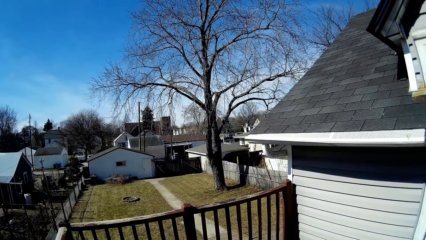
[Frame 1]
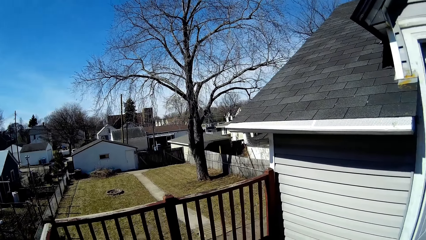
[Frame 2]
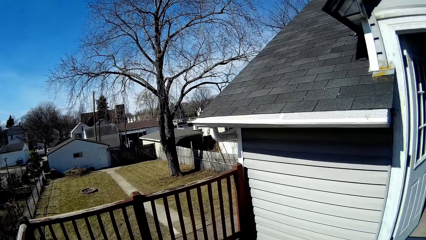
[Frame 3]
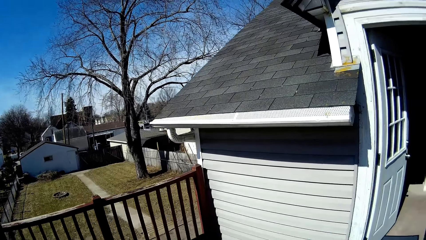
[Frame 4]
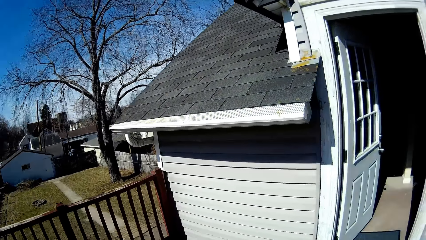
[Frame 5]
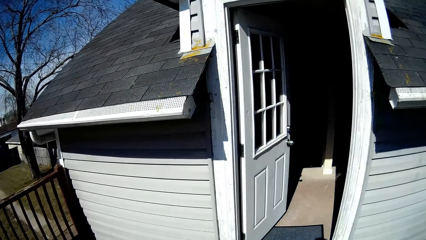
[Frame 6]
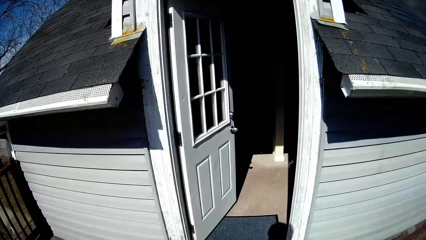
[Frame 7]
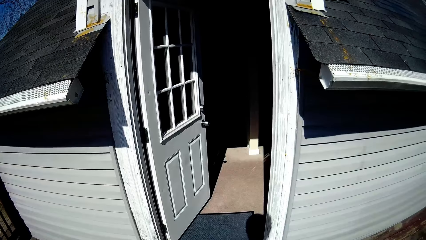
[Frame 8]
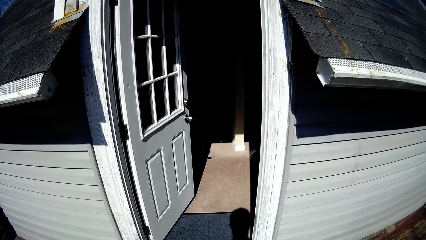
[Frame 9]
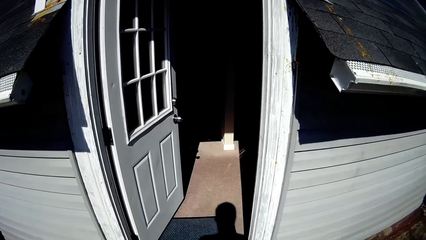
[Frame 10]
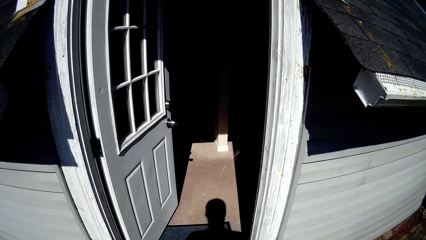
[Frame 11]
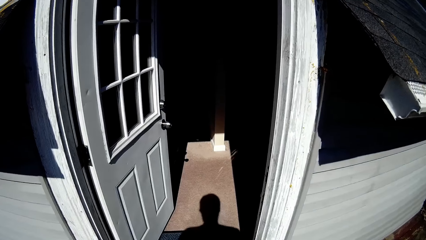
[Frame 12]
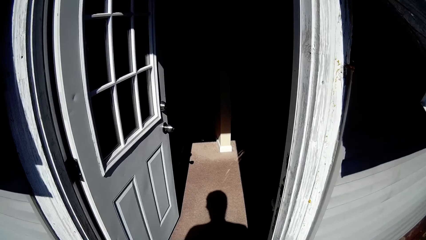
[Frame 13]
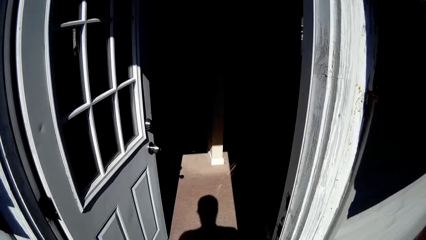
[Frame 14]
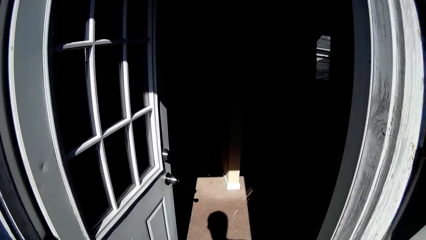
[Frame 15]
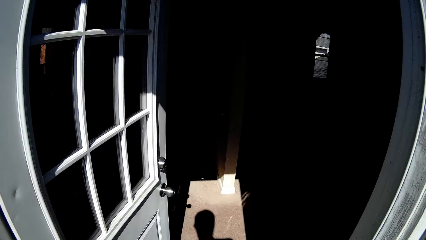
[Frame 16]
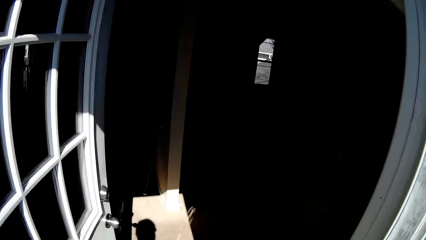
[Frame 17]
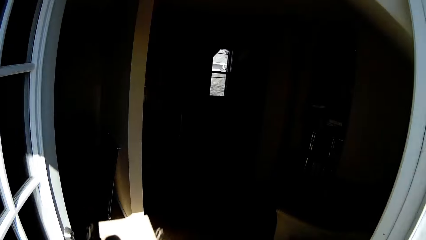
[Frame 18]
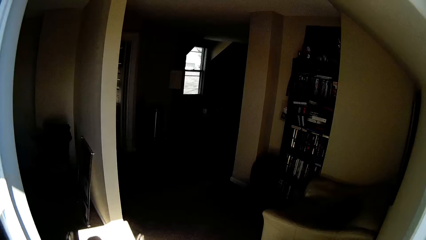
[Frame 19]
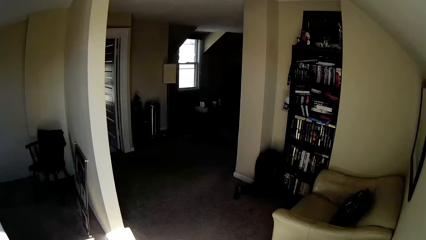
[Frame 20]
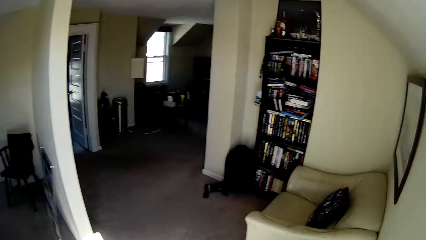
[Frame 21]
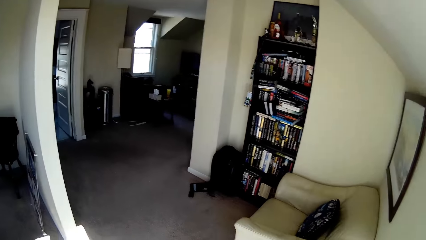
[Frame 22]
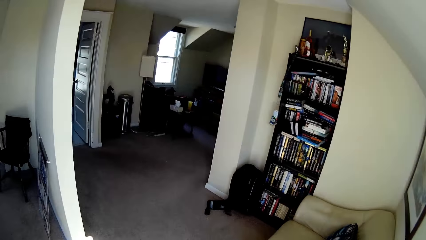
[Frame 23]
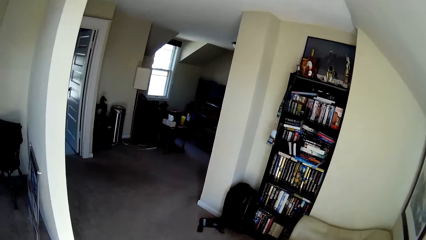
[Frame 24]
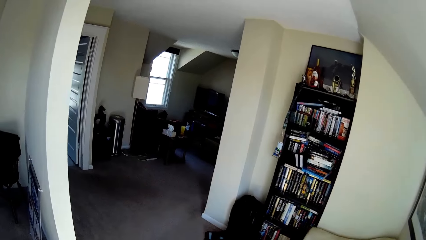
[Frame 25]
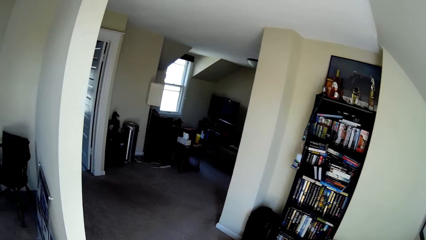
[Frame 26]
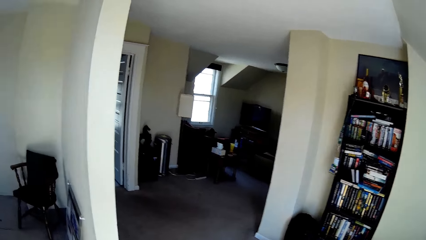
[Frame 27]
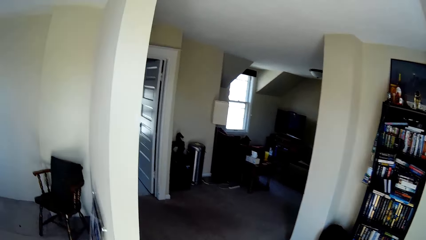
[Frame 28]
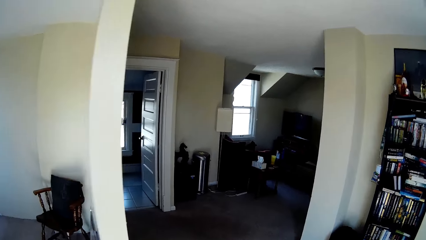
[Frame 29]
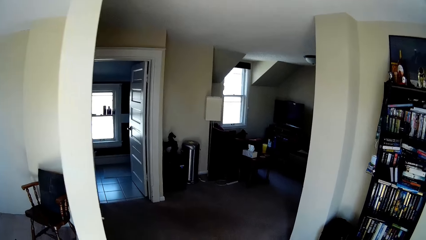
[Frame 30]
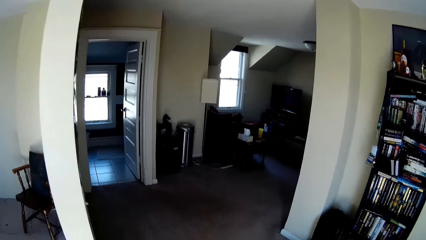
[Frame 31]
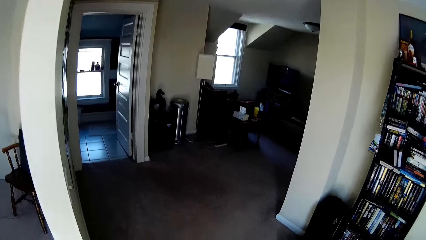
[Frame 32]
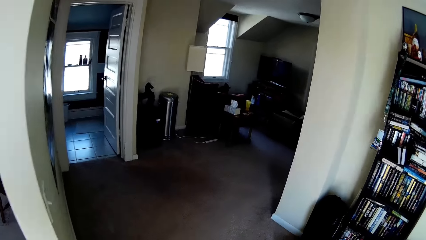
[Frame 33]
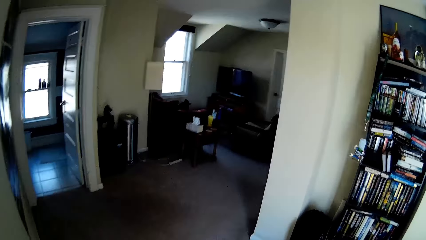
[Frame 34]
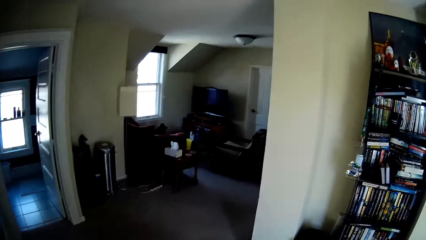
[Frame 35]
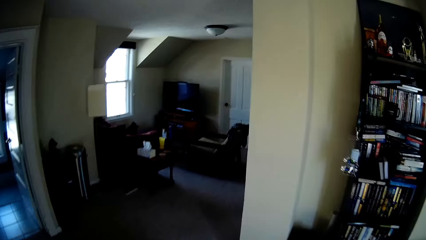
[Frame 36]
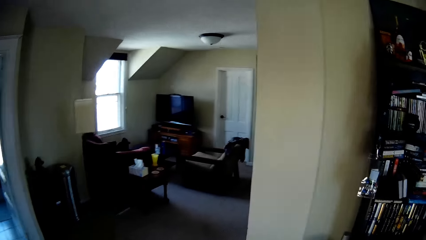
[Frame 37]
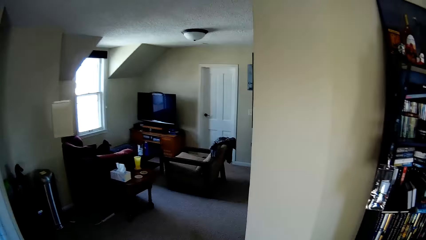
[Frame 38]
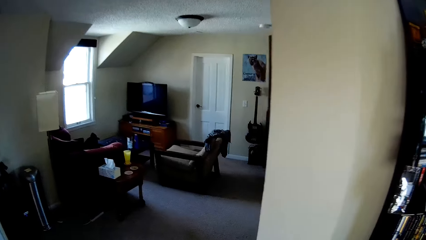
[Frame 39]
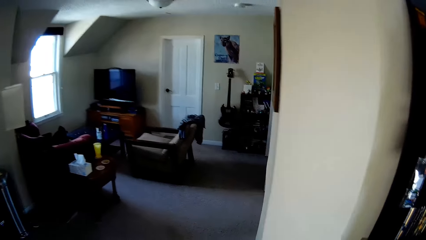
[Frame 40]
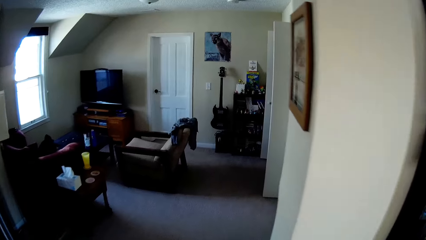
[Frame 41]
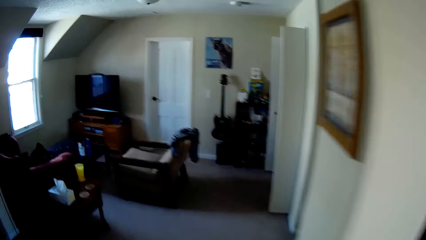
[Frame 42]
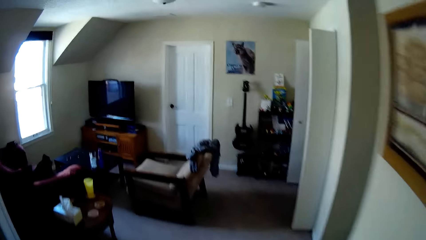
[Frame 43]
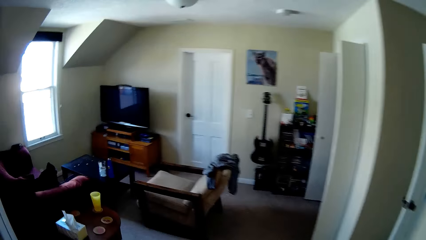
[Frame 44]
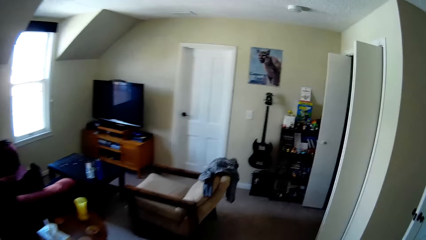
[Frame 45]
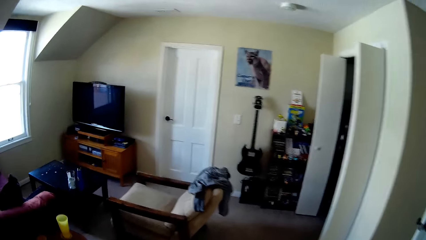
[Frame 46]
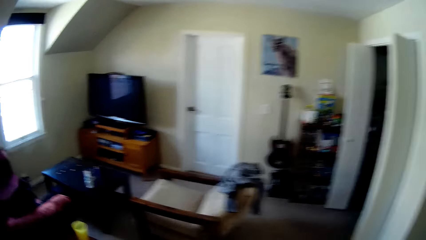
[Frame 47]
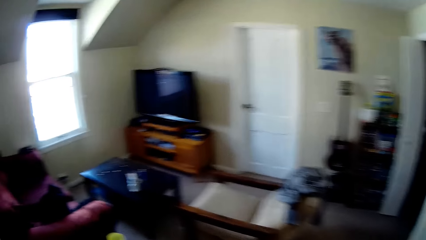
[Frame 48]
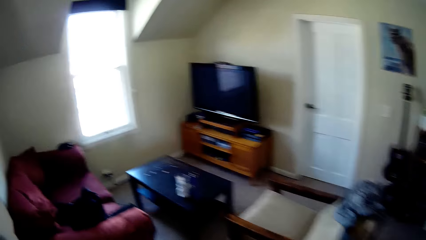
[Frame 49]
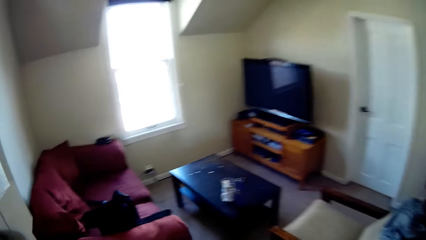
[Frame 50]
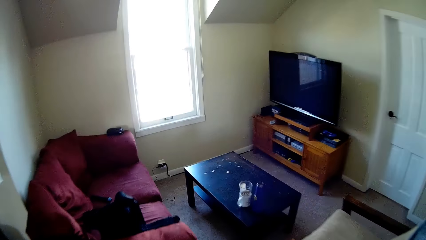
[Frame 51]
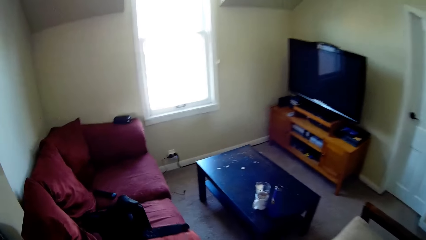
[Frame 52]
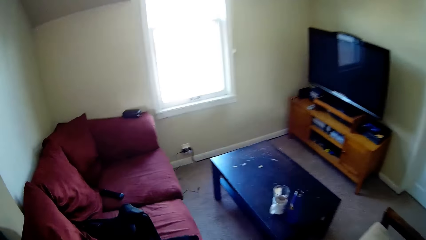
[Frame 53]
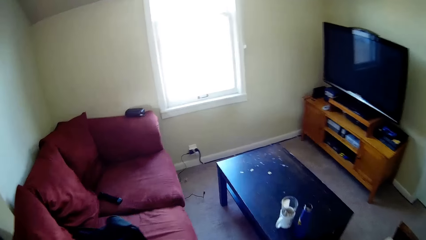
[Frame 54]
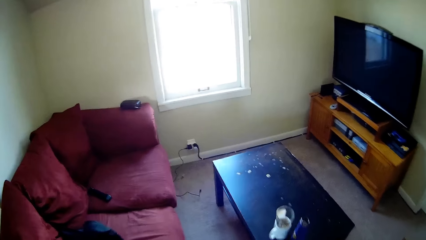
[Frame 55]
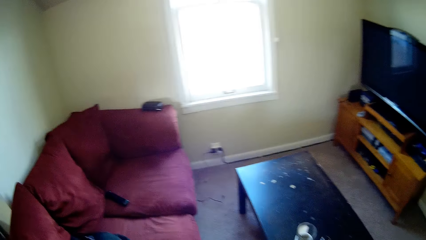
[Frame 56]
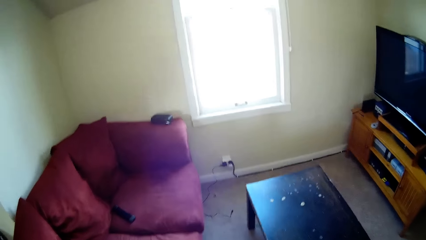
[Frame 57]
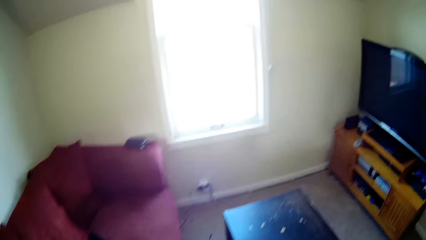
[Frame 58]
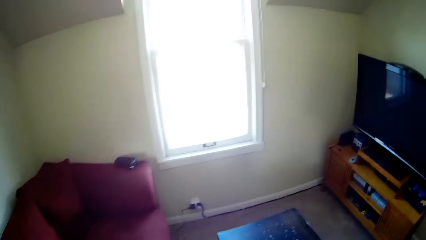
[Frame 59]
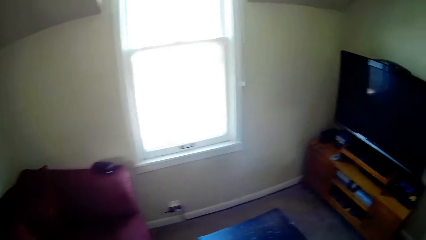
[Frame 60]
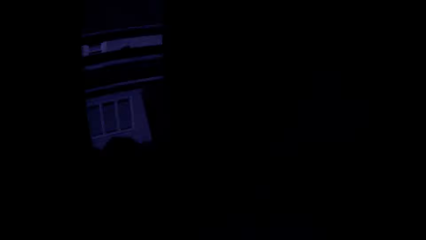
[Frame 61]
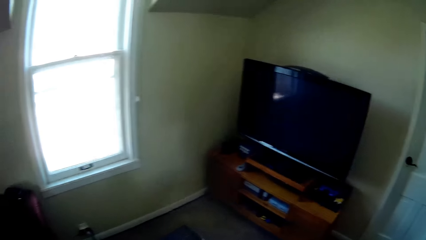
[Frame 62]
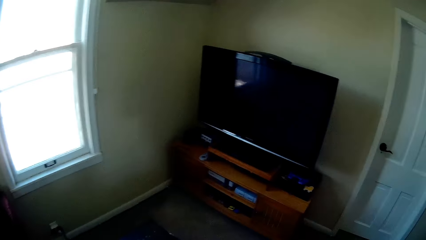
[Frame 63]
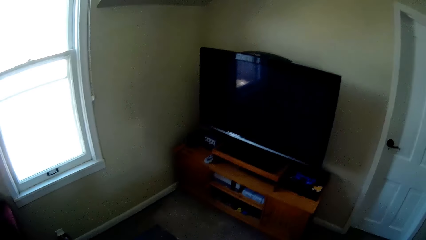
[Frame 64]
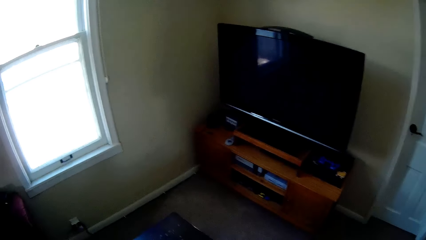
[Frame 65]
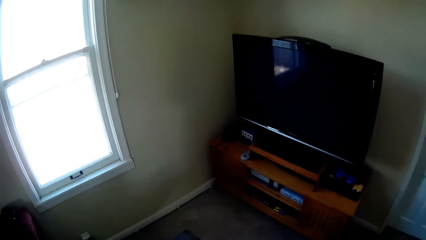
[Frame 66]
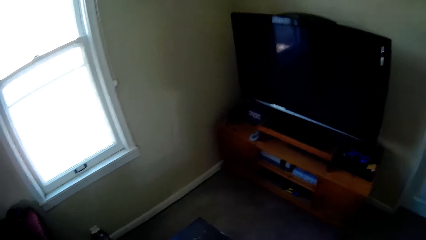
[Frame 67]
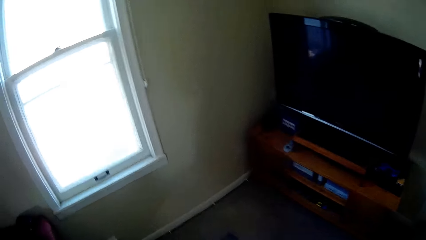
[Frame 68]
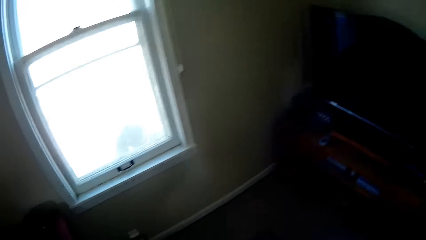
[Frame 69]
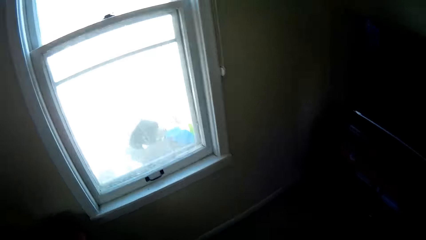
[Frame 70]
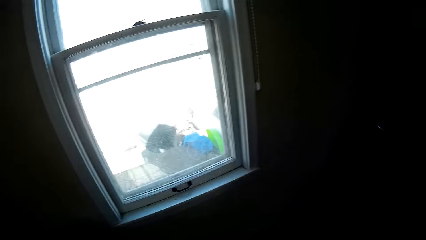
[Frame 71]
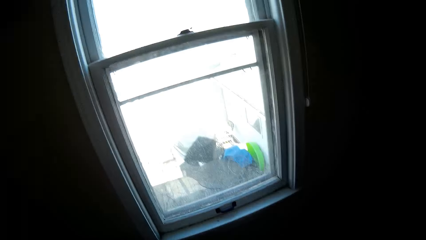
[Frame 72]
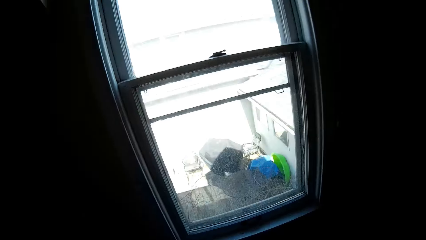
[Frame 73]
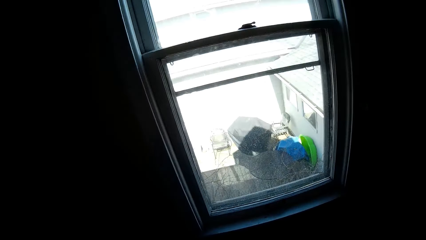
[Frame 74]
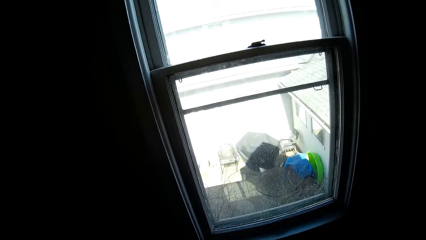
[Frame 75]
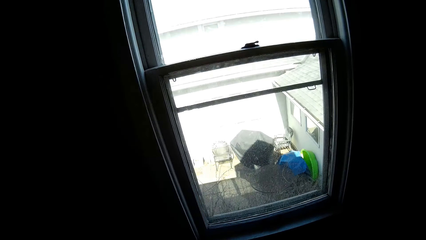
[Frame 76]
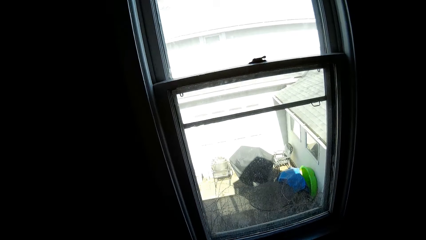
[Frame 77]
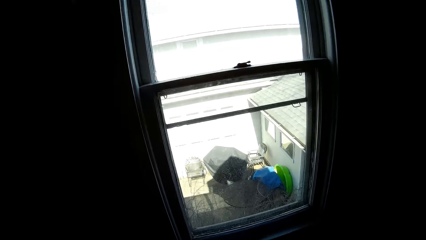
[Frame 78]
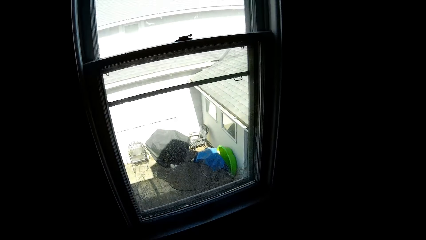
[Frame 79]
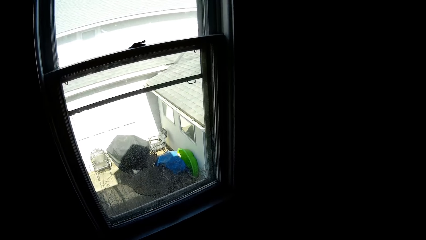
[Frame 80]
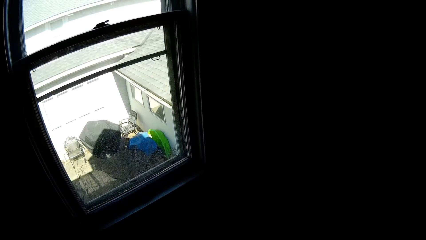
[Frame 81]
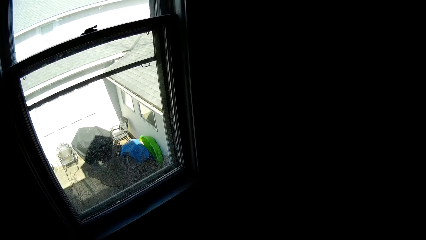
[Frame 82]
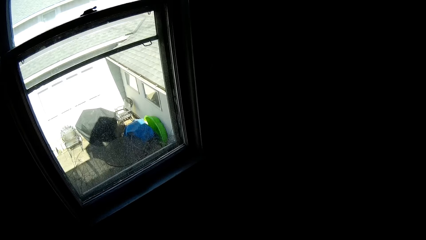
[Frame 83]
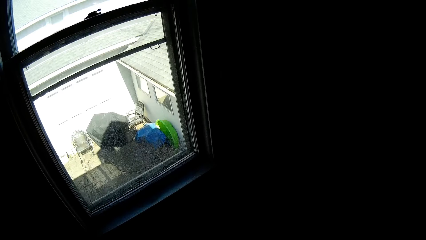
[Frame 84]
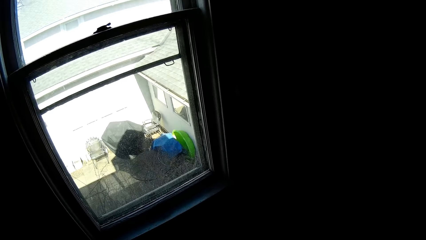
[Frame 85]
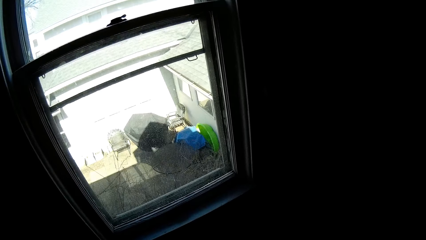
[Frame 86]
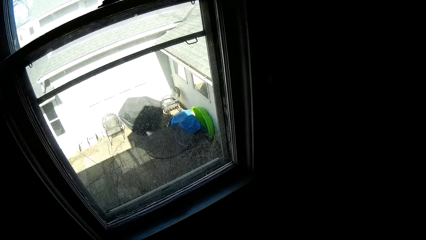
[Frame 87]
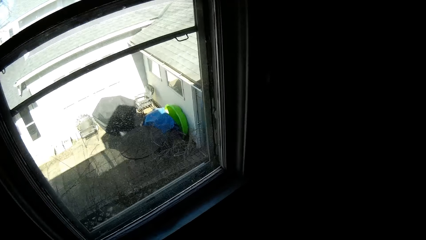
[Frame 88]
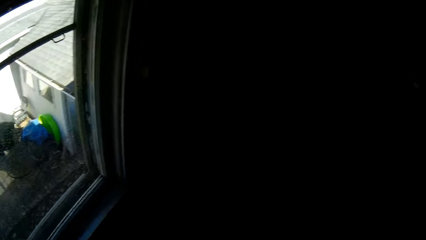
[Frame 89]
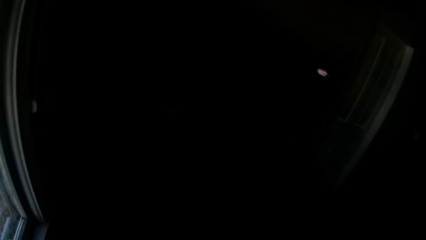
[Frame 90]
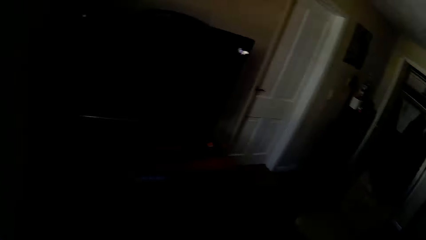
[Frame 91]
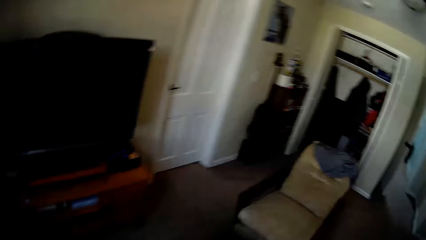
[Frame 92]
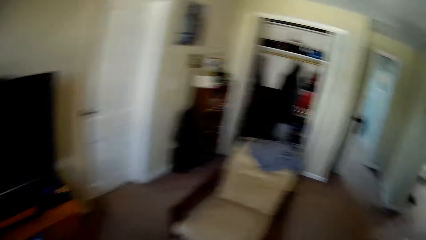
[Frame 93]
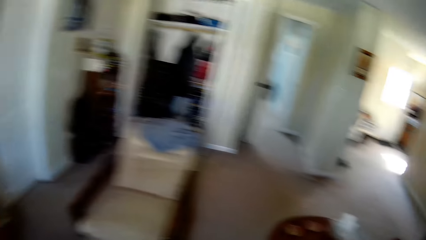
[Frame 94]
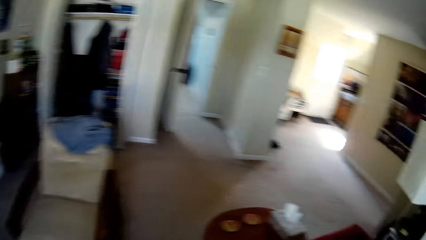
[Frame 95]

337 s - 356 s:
The camera wearer goes back to the house. They enter the living room.
